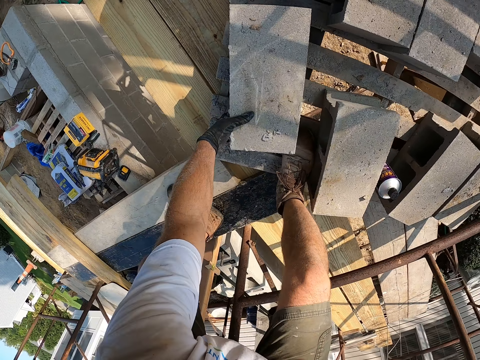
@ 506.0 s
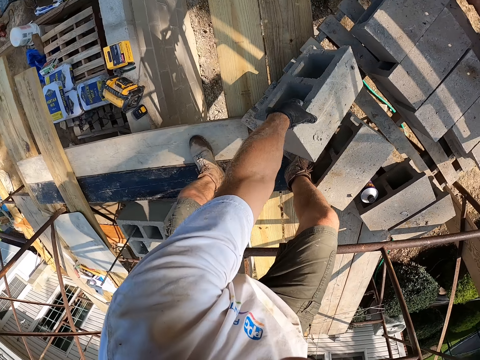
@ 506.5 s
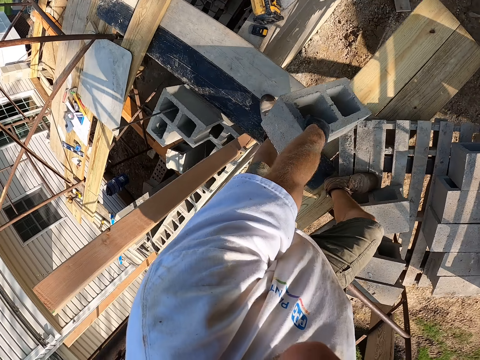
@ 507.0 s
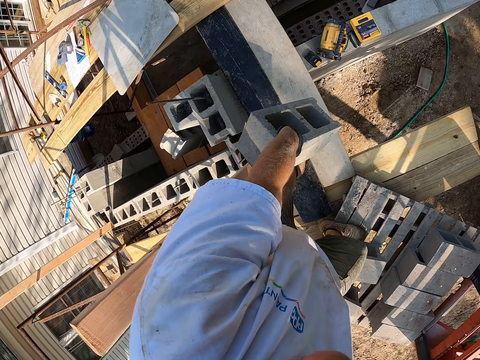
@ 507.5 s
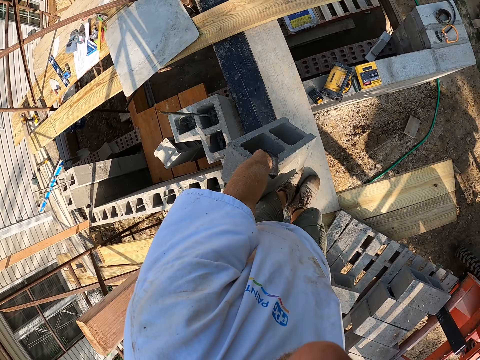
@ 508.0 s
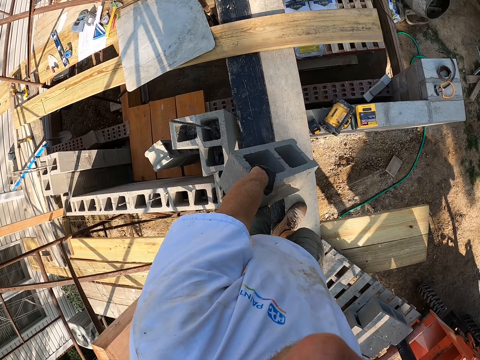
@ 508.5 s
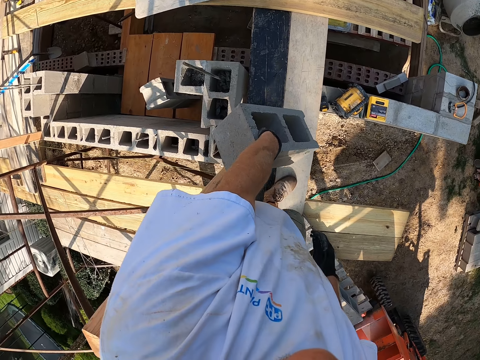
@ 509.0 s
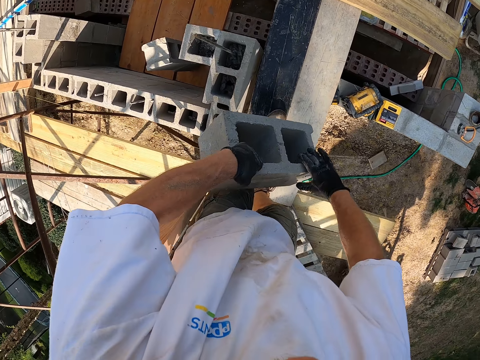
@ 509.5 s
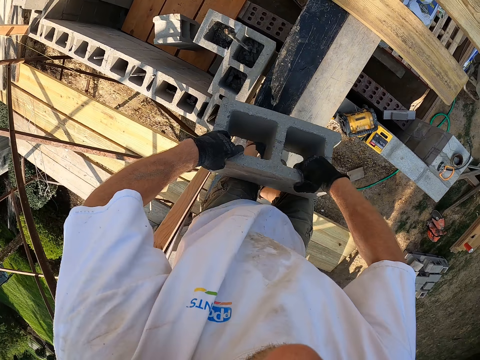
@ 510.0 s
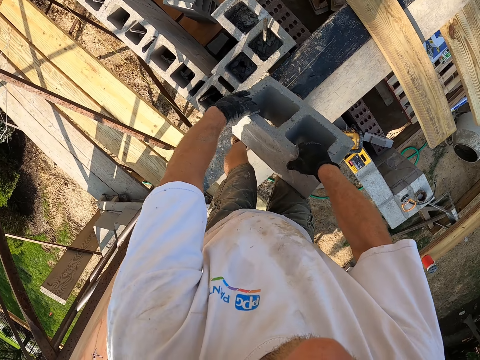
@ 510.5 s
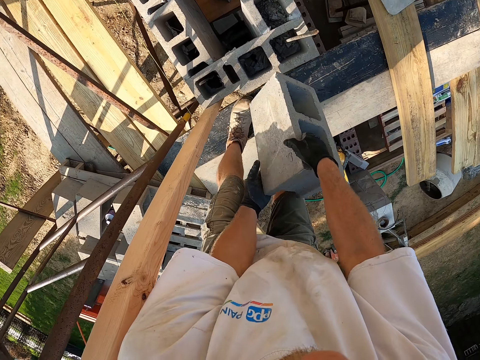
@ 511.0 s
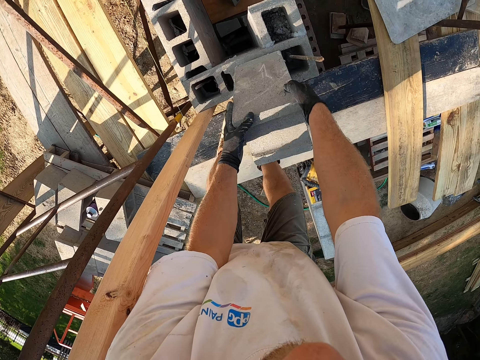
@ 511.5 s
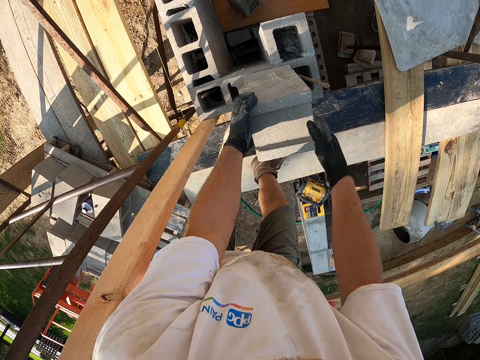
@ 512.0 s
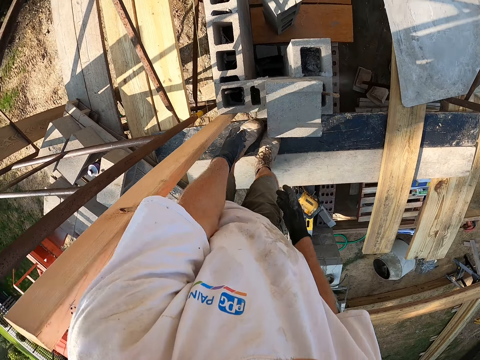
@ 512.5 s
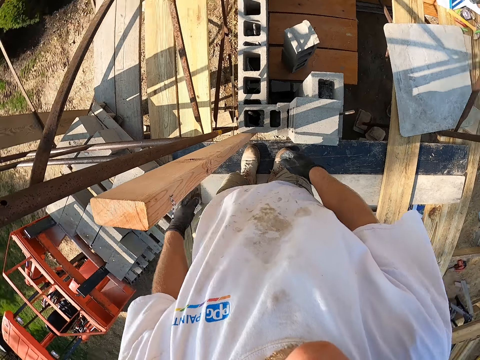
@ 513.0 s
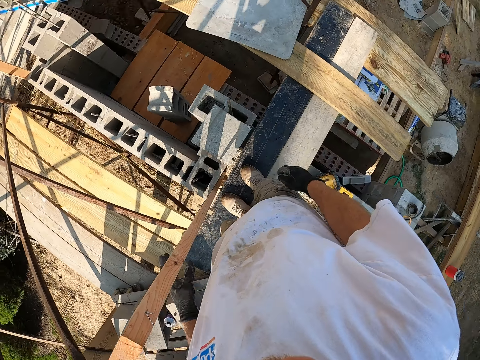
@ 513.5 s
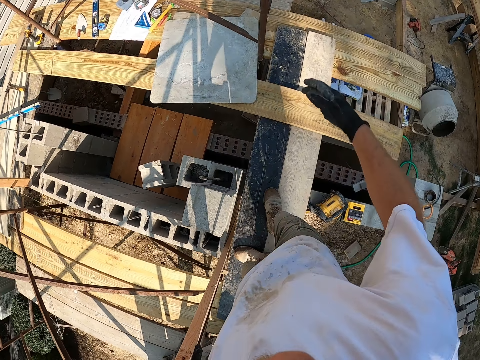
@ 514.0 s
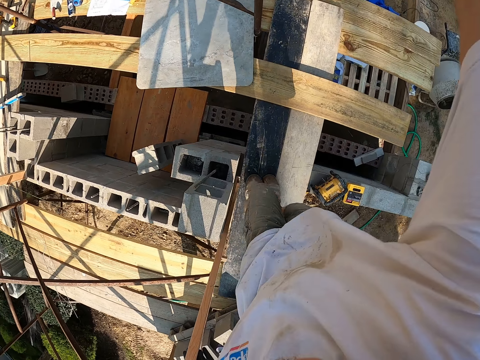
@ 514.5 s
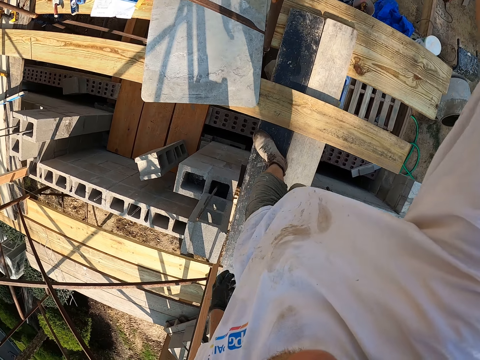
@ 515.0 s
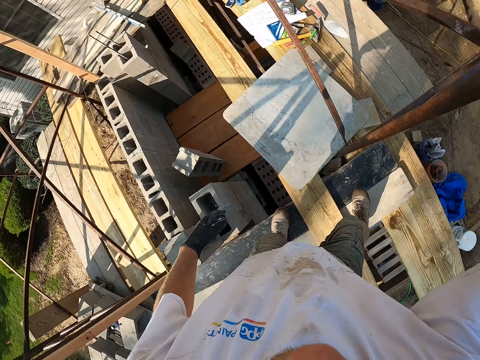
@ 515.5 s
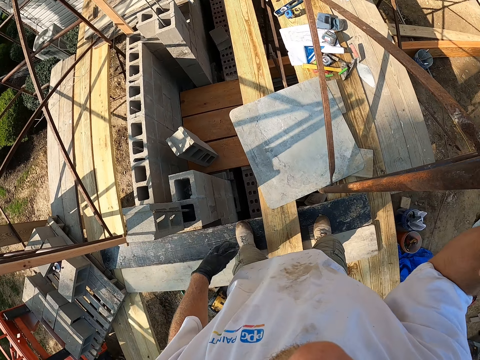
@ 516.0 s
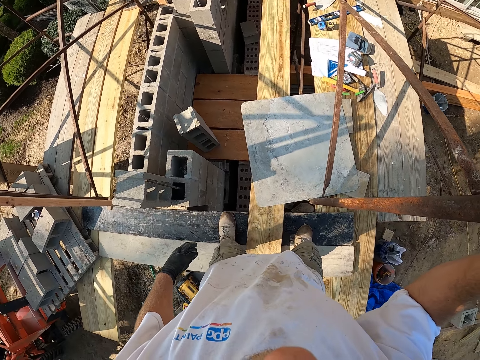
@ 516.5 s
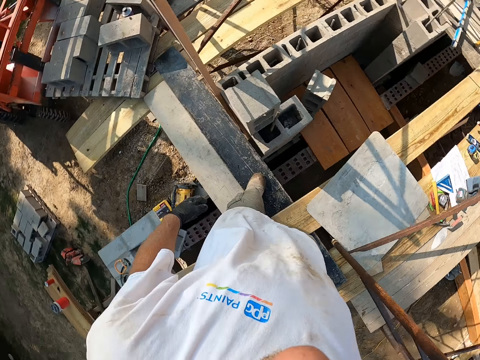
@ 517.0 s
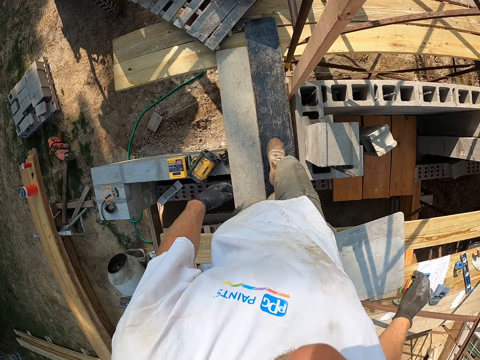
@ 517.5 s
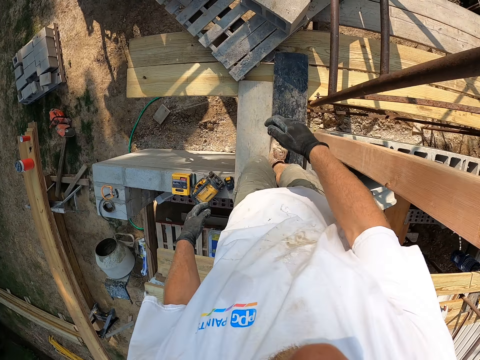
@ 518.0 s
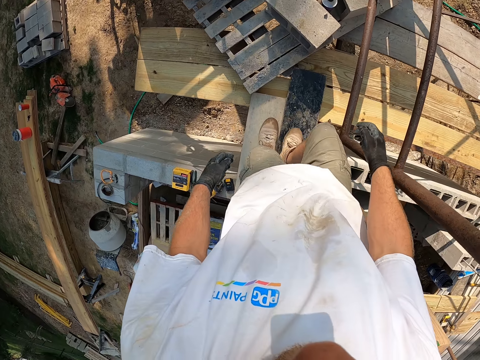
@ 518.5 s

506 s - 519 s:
The camera wearer picks a block on the wood. They drop the block on another block on the wall. They walk on the roof.

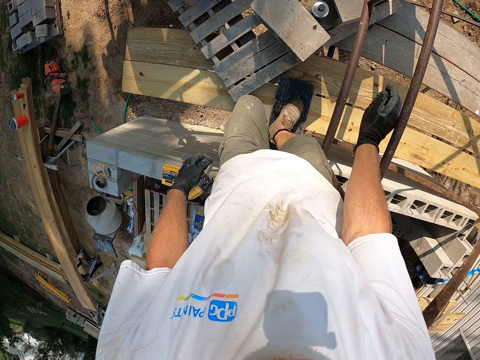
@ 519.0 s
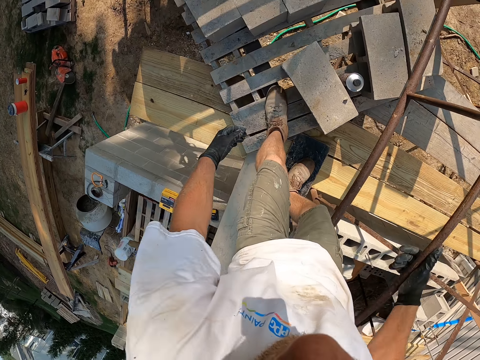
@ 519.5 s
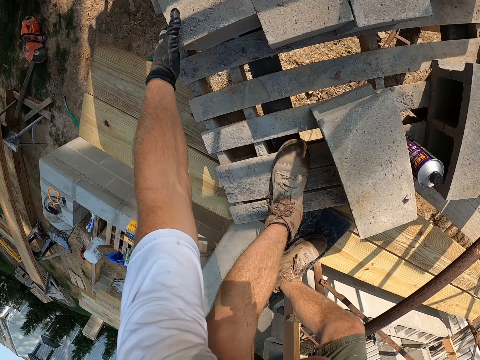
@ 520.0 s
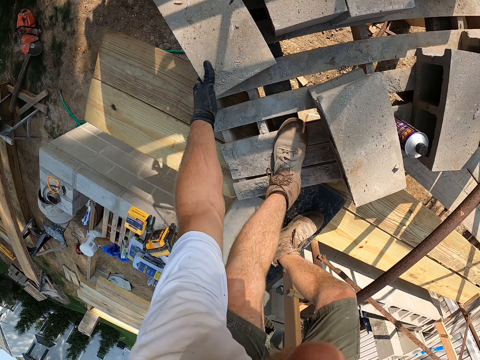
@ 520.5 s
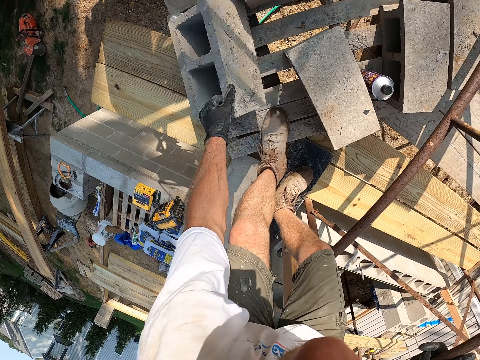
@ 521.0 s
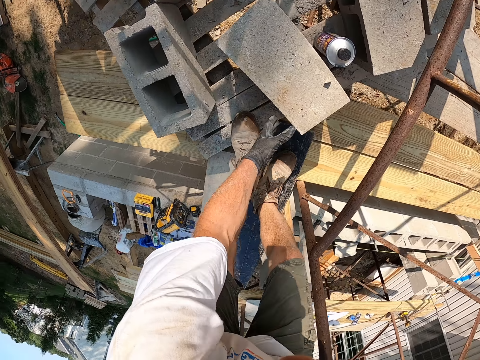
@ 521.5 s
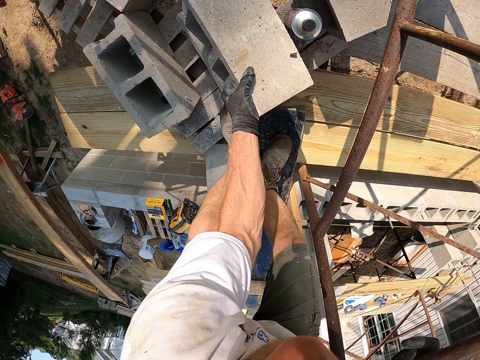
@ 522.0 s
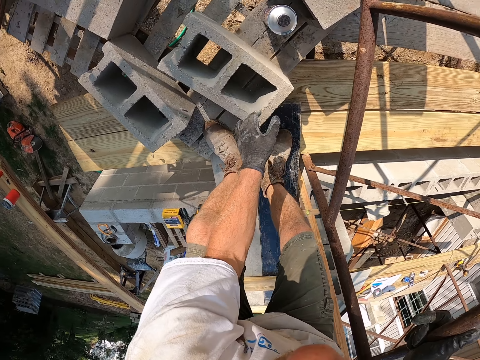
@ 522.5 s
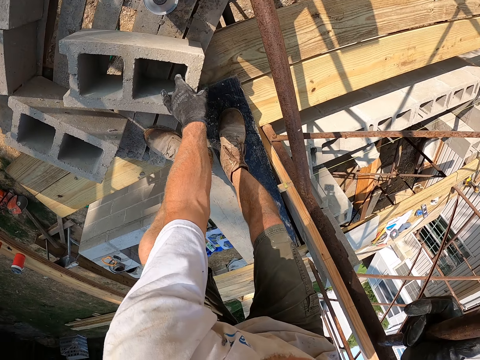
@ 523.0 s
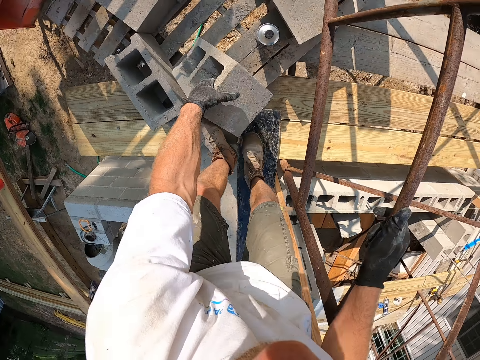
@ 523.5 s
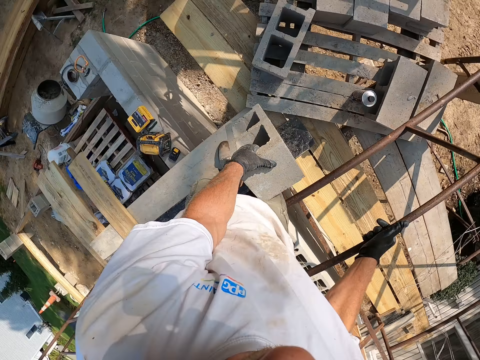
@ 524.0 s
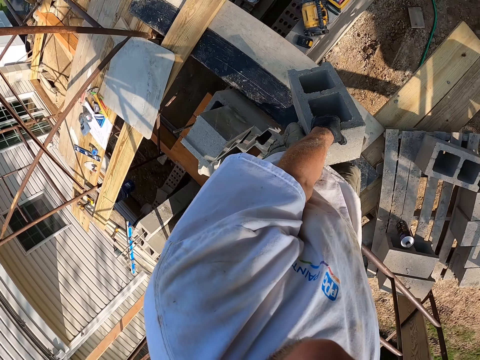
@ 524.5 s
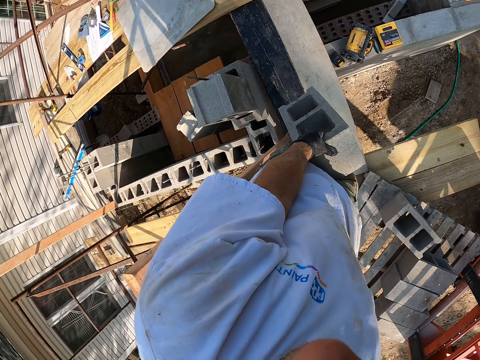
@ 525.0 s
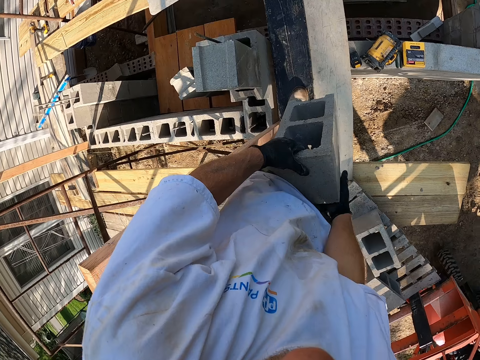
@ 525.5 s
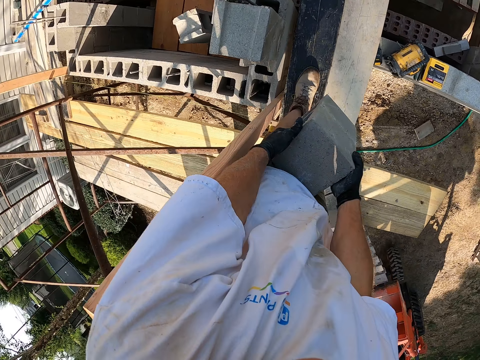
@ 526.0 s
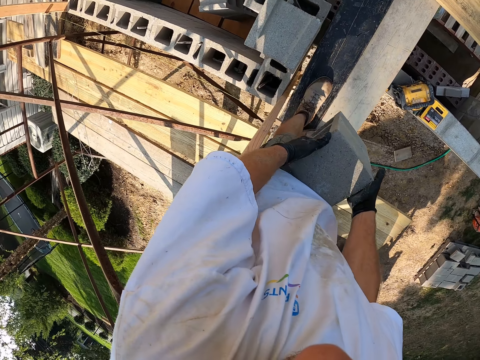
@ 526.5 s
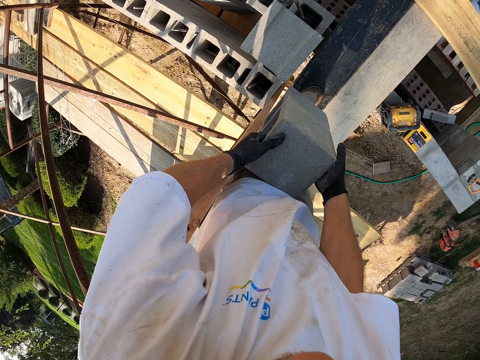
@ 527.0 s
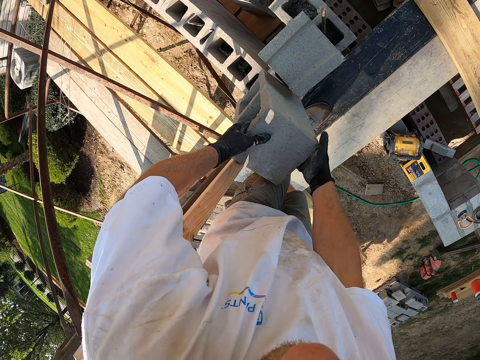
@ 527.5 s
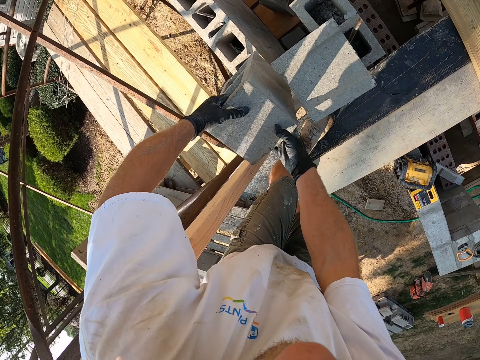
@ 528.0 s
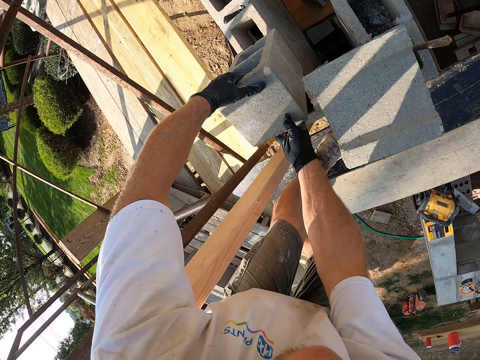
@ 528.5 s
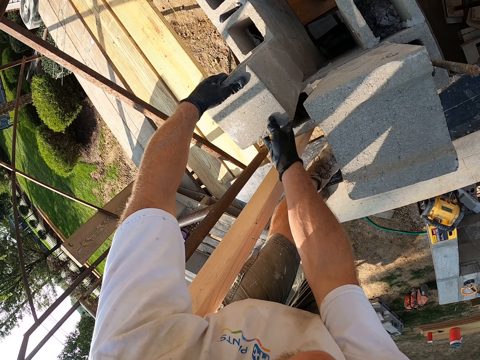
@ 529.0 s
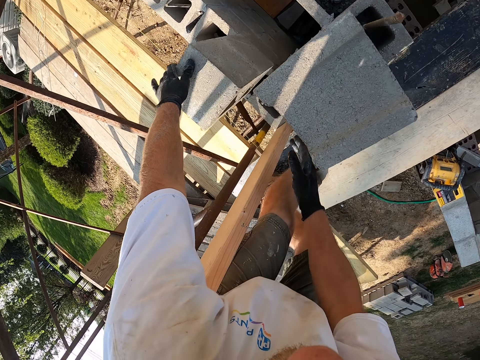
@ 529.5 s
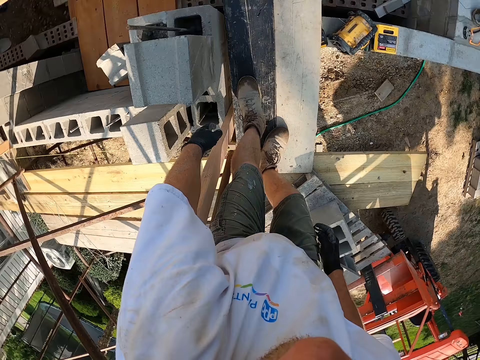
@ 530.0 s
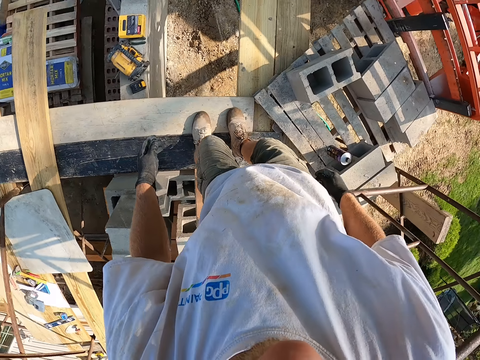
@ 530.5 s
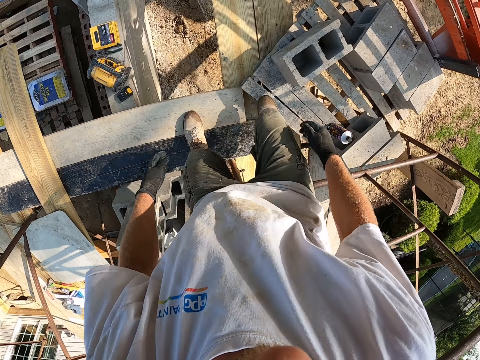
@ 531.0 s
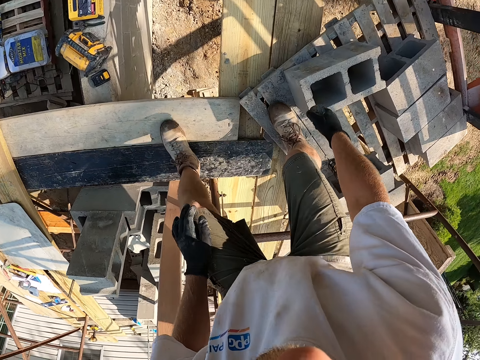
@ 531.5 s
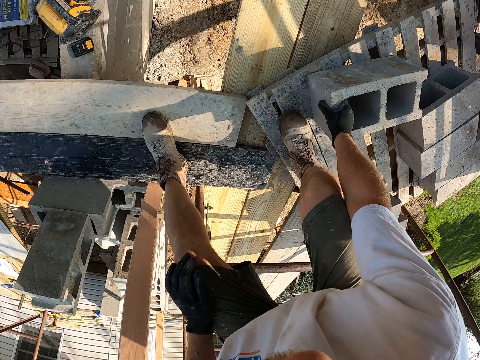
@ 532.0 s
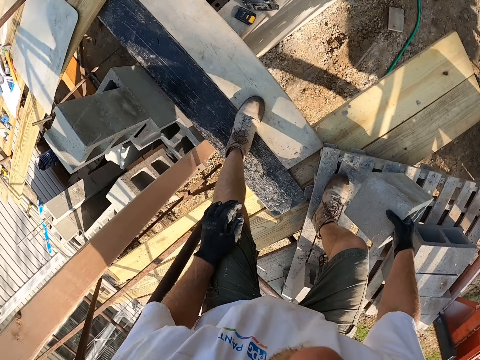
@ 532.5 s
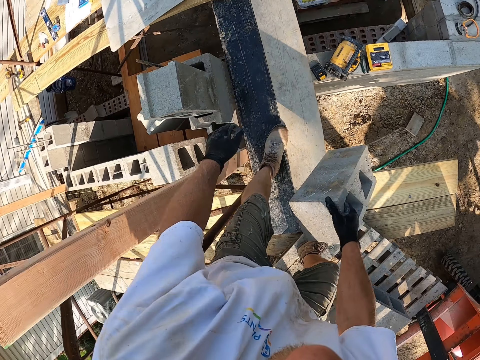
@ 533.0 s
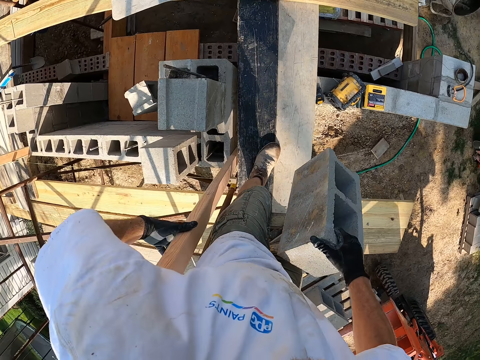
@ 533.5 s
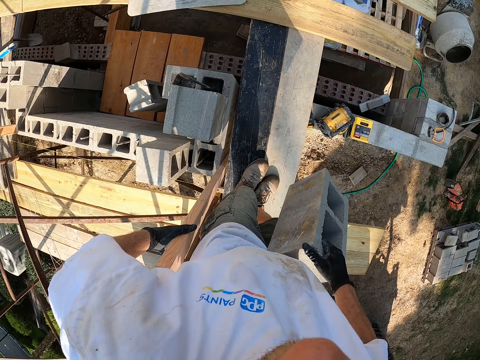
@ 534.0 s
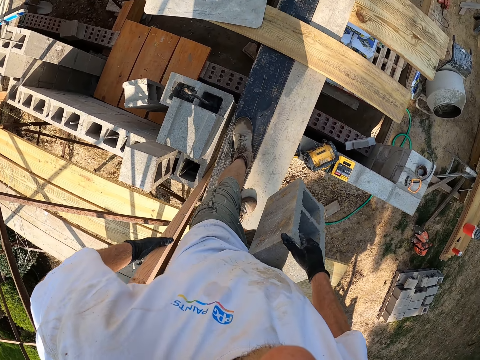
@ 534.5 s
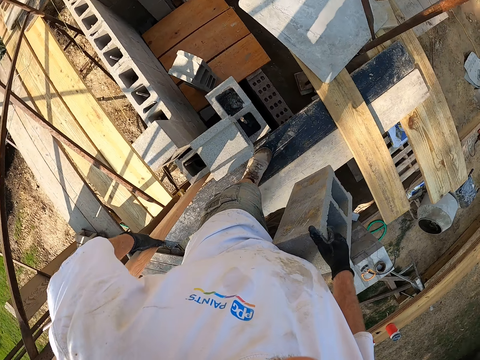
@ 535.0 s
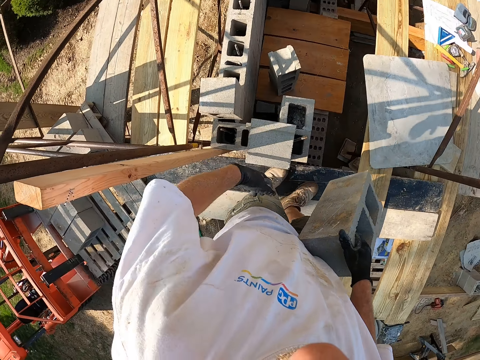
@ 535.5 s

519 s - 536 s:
The camera wearer drags another block on the wood. They pick another block or brick on the wood. They turn the brick around. They carry the brick to the wall. They drop the block on another block on the wall. They pick another block on the wood. They carry the brick to the wall.
